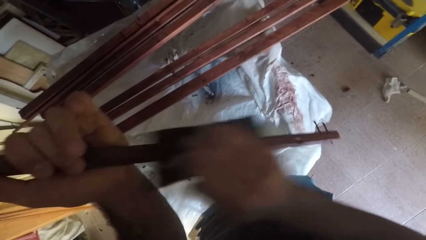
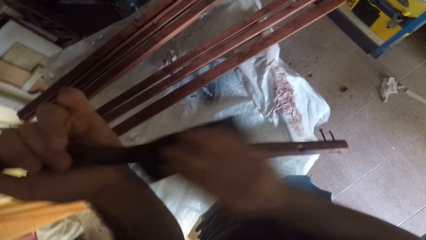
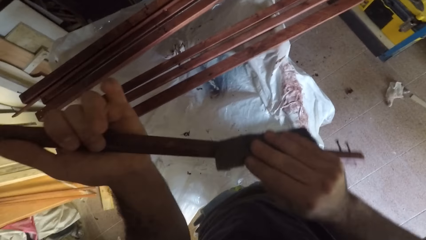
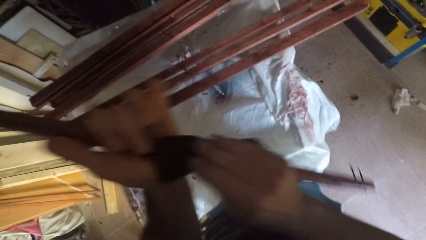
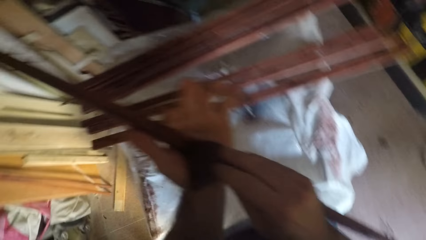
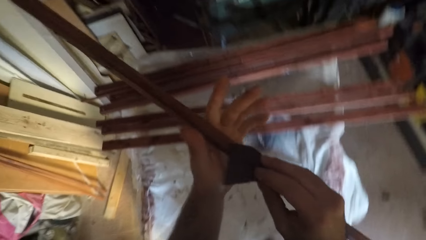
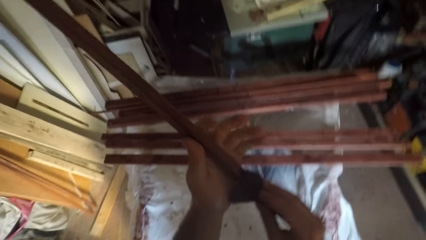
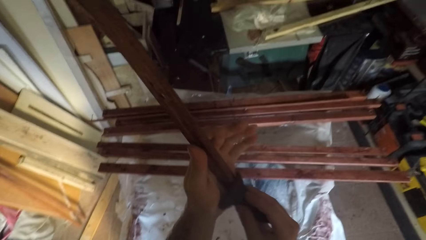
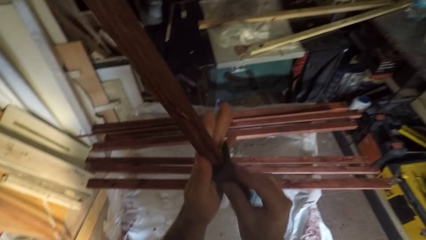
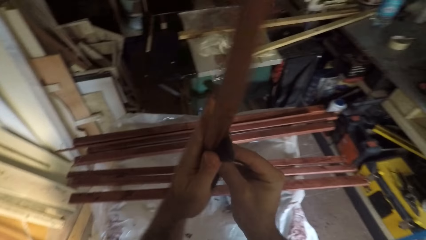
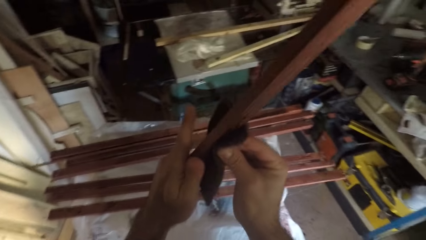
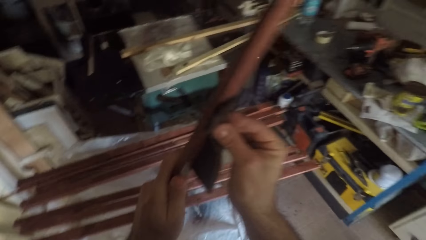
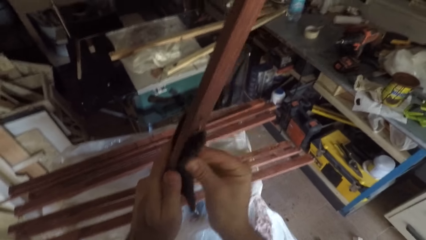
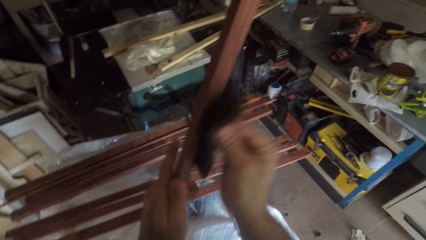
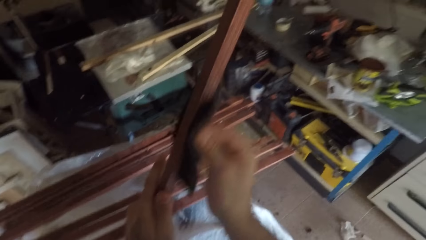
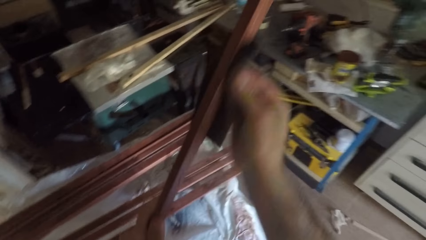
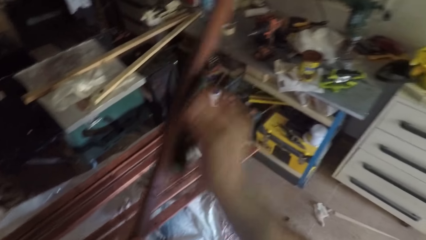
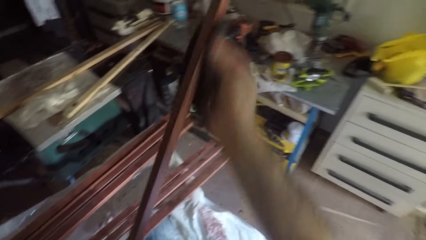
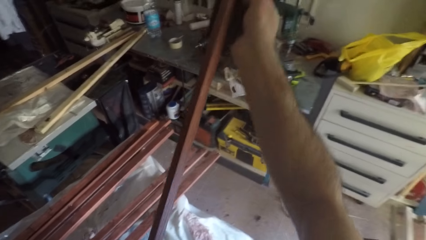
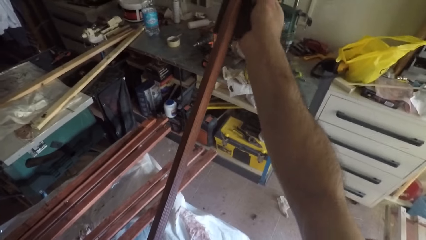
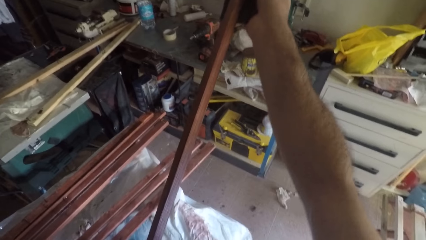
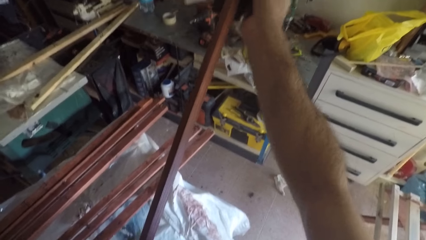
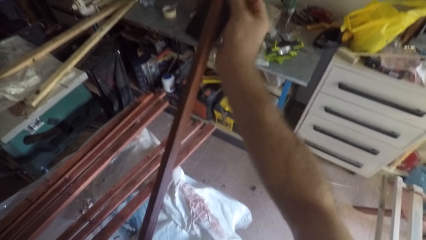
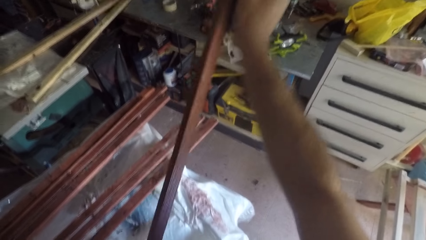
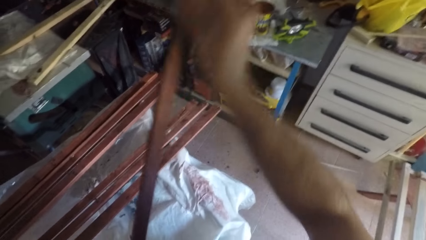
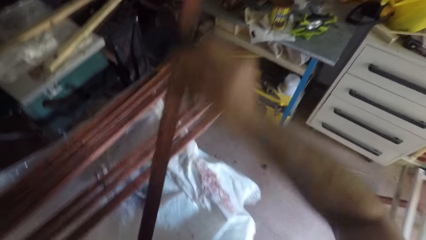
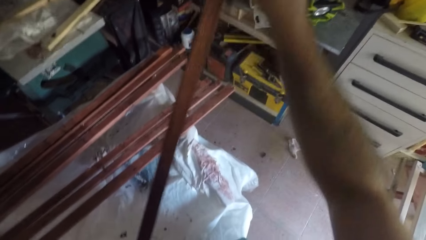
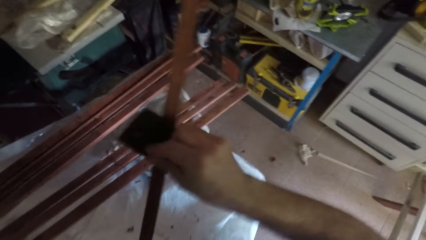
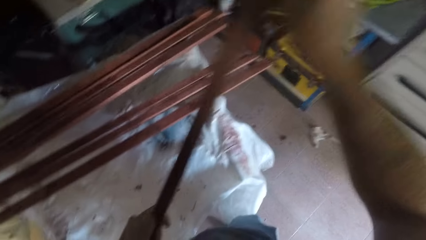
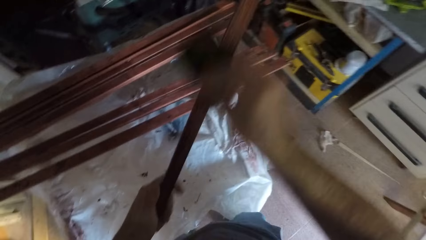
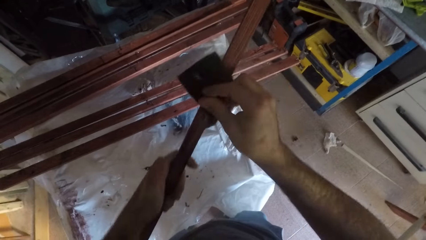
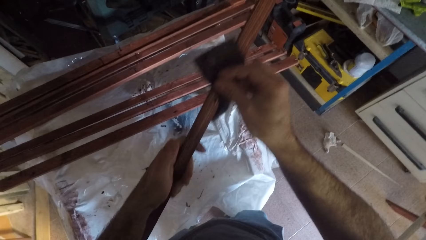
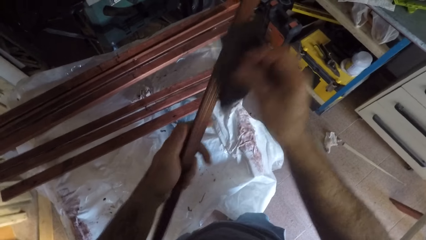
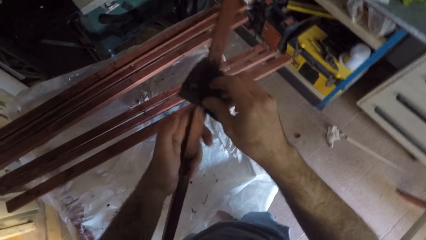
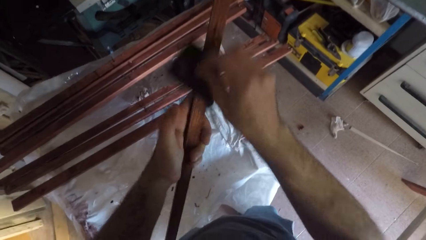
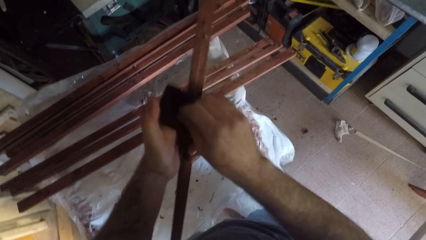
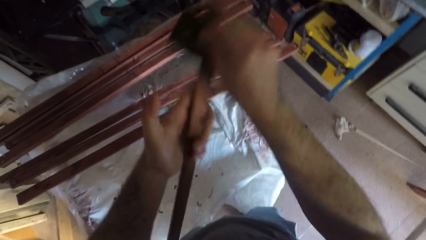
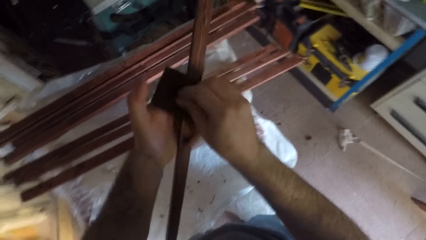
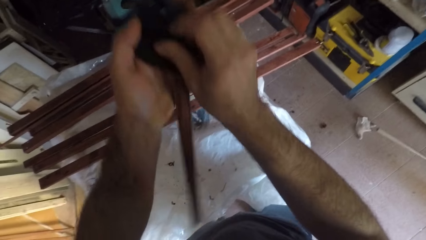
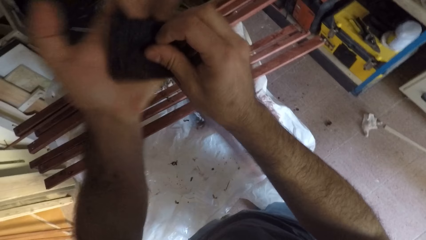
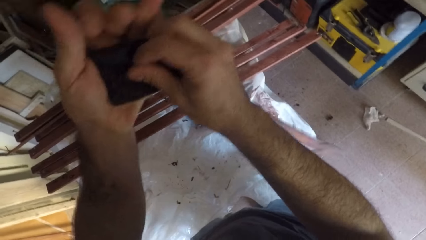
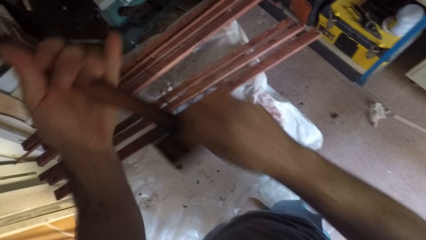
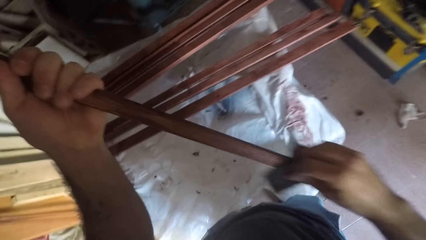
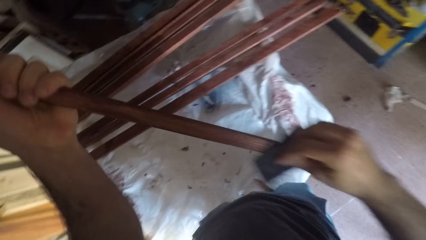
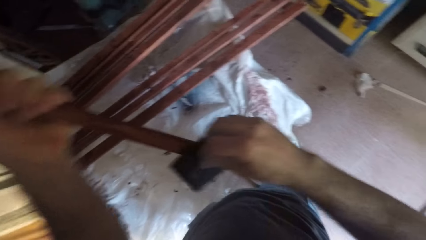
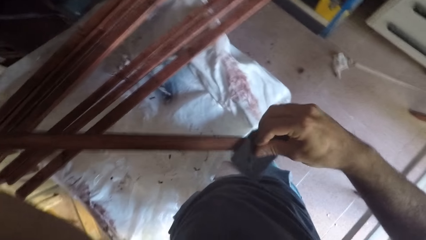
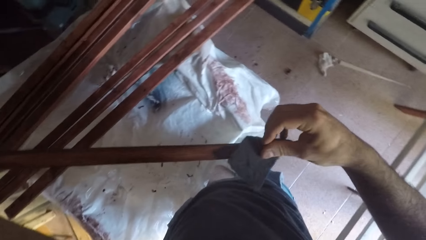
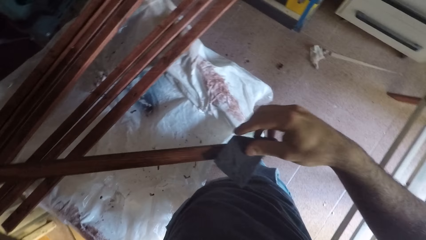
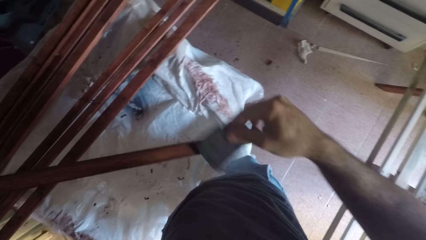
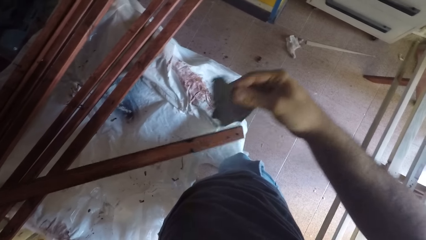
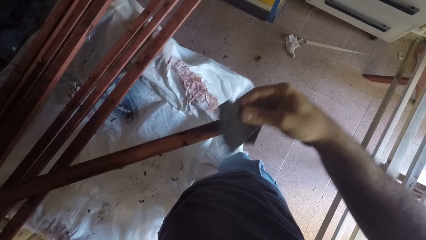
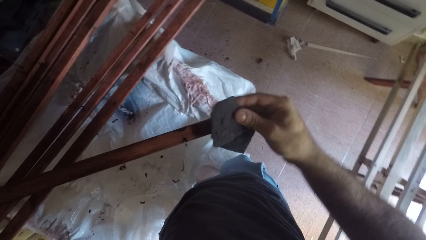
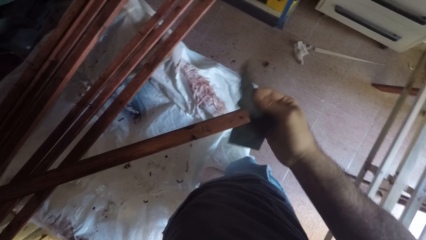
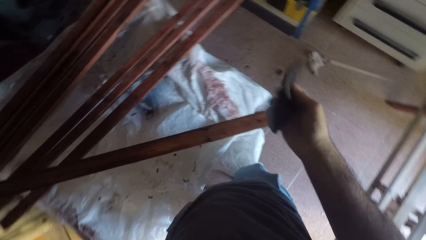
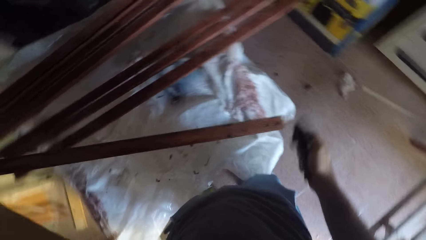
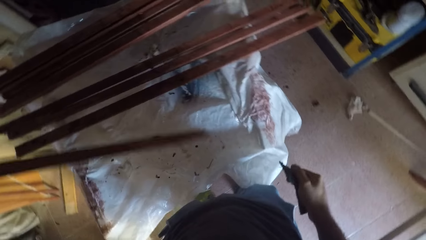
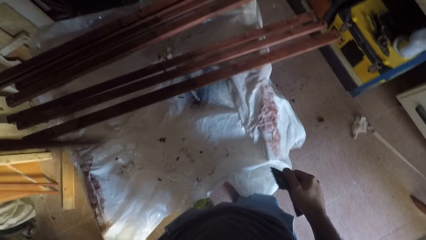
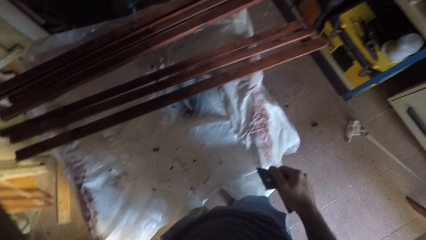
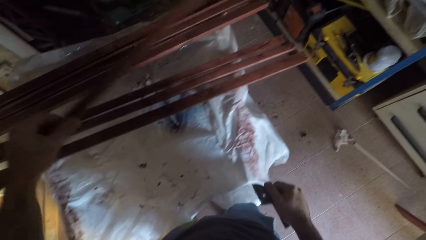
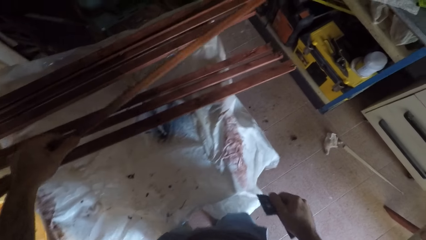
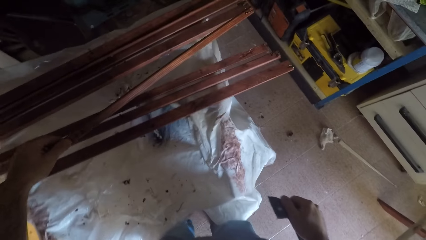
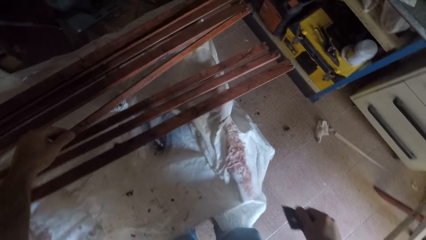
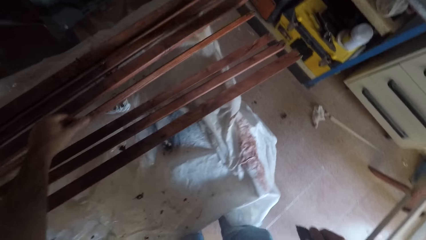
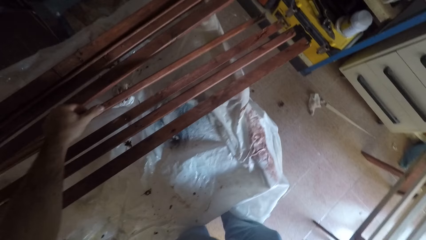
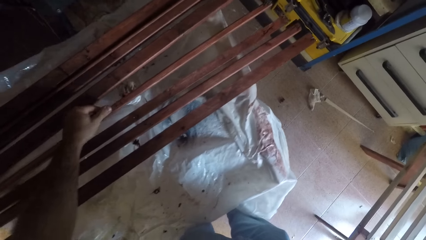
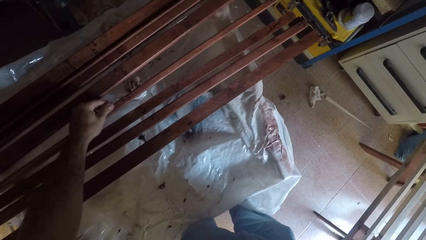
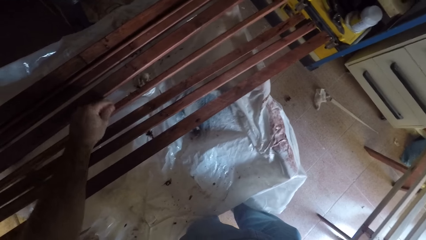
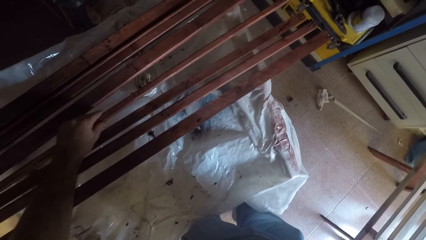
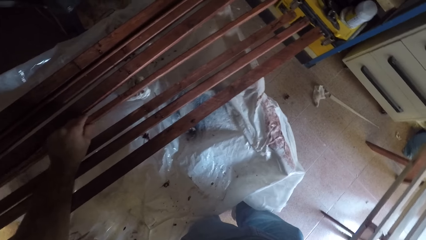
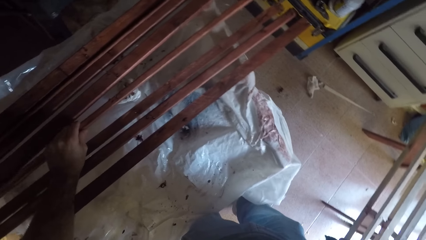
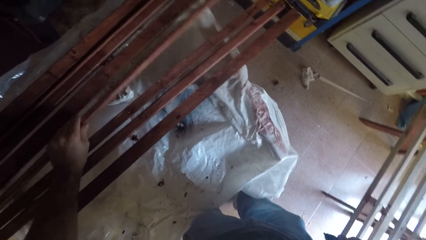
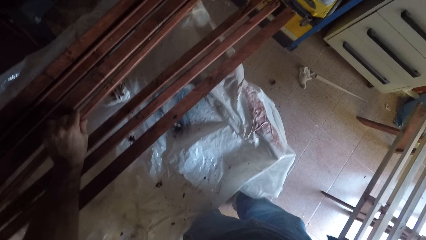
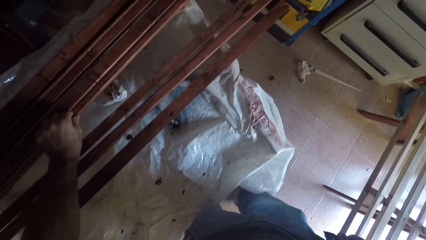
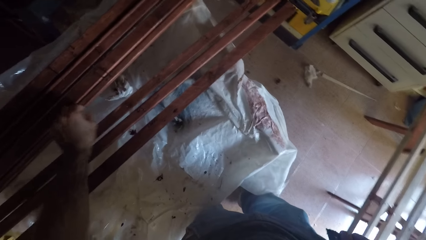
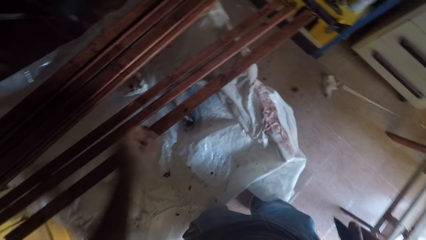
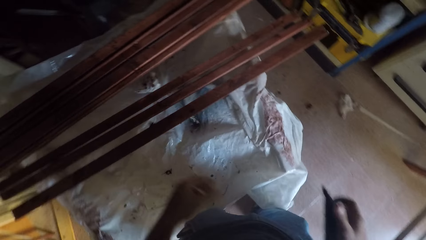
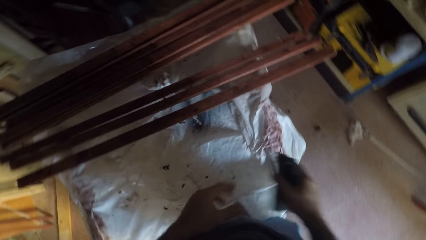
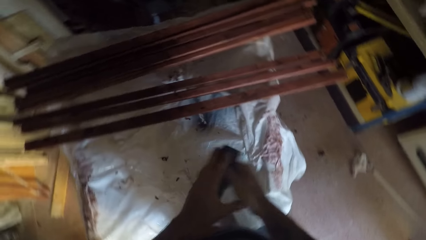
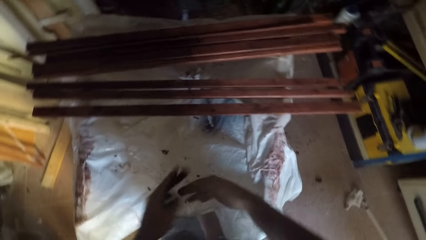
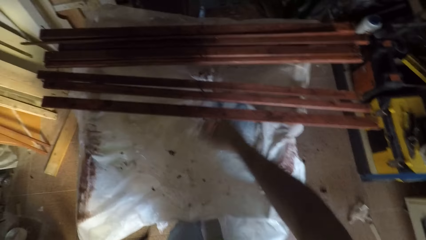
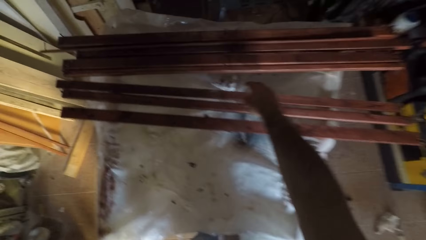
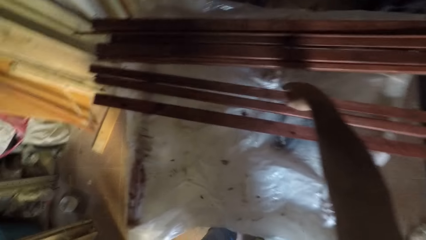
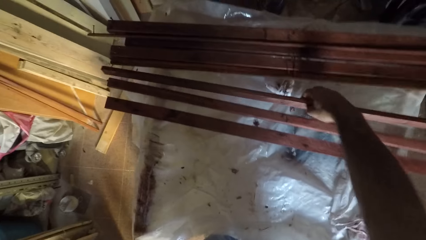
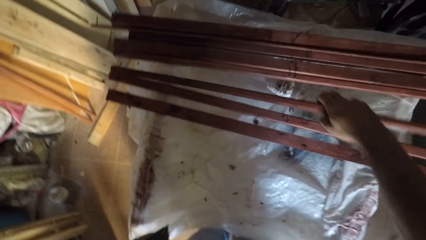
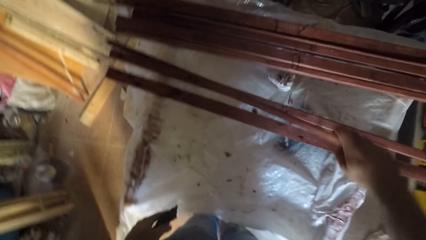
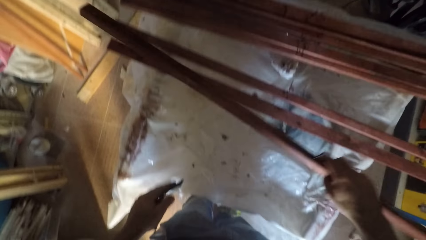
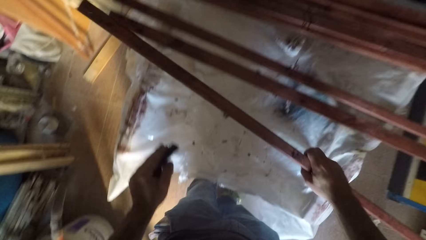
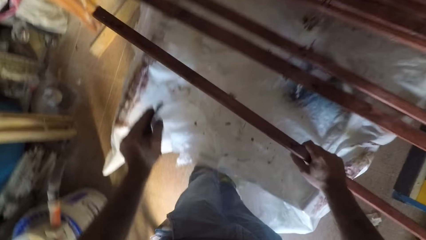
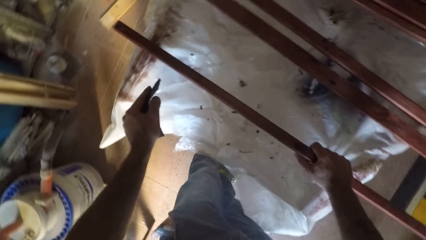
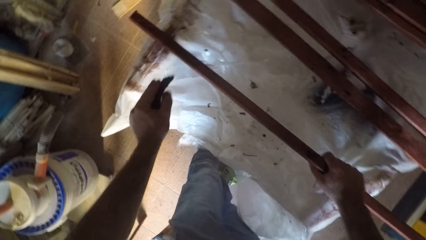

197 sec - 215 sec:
The camera wearer turns the piece of wood with his hand repeatedly. He puts the piece of wood on the stand. He drops the sixth wood. He holds the sandpaper with his left hand. He moves the abrasive sheet to his left hand. He grabs a seventh wood plank from the stand.
